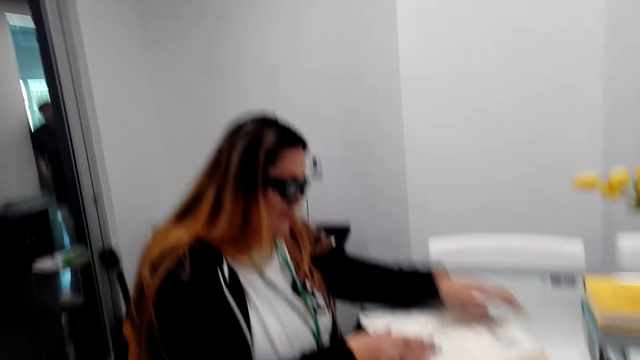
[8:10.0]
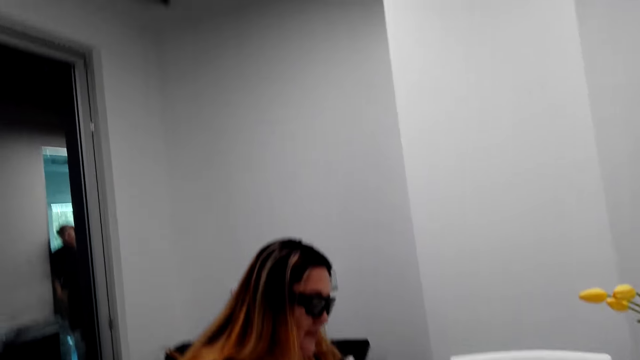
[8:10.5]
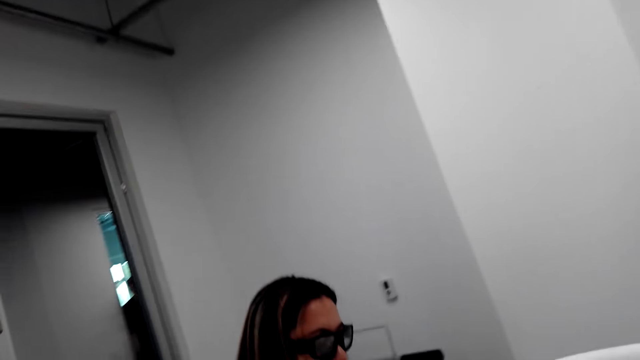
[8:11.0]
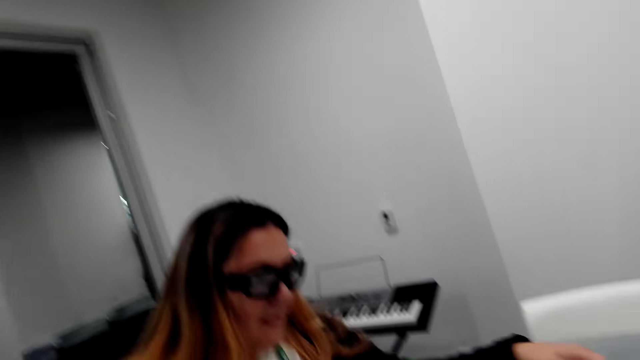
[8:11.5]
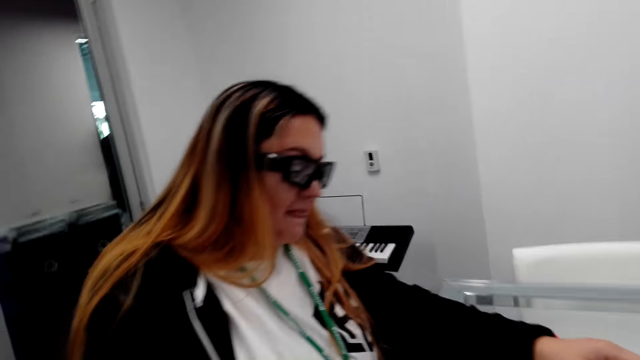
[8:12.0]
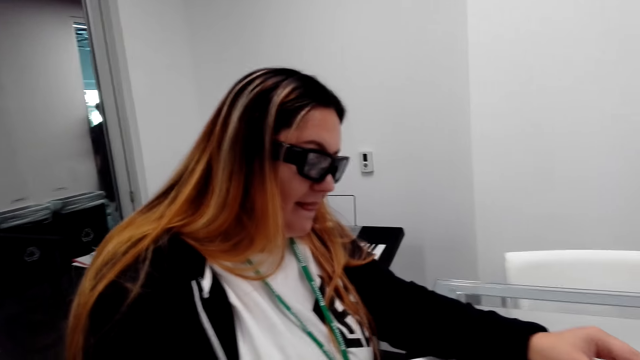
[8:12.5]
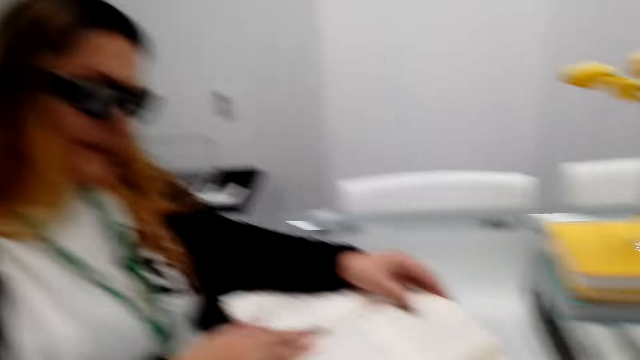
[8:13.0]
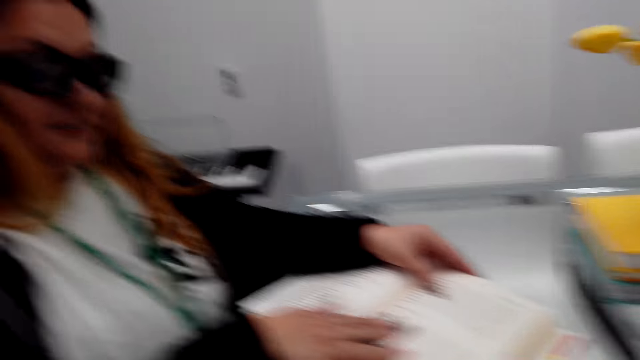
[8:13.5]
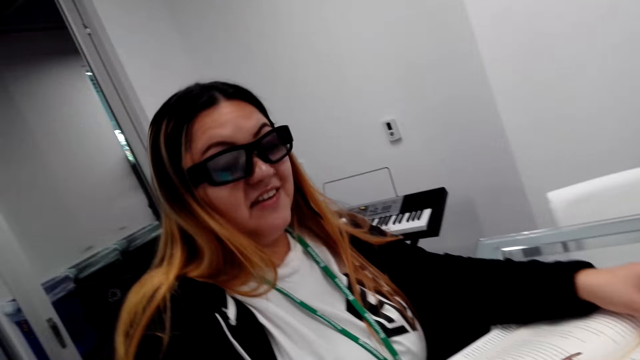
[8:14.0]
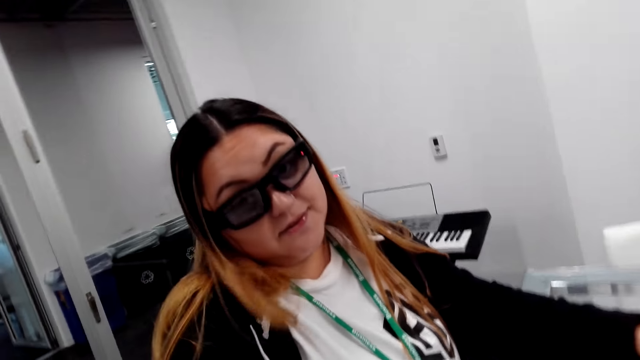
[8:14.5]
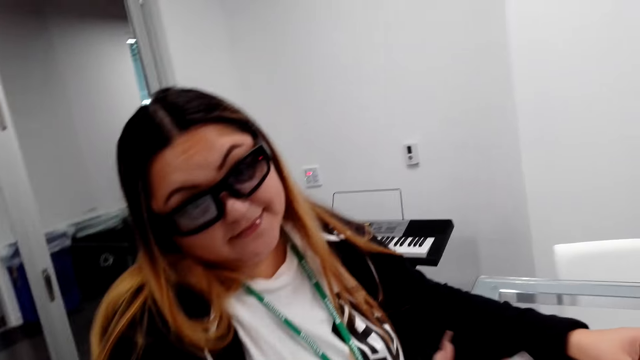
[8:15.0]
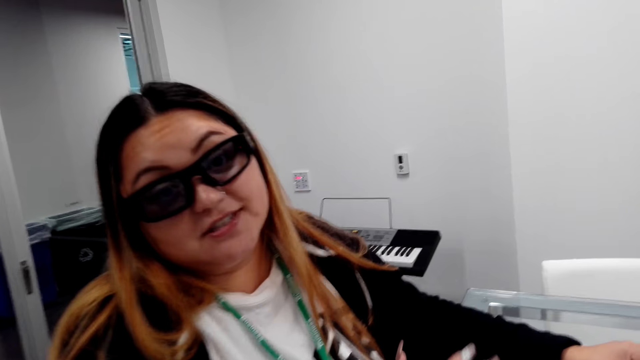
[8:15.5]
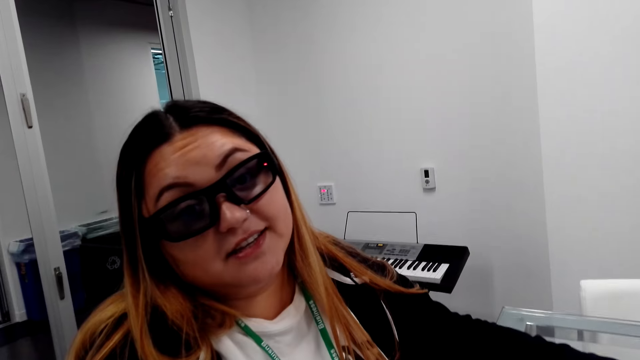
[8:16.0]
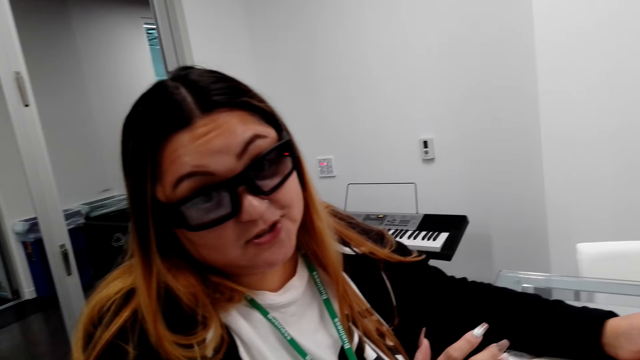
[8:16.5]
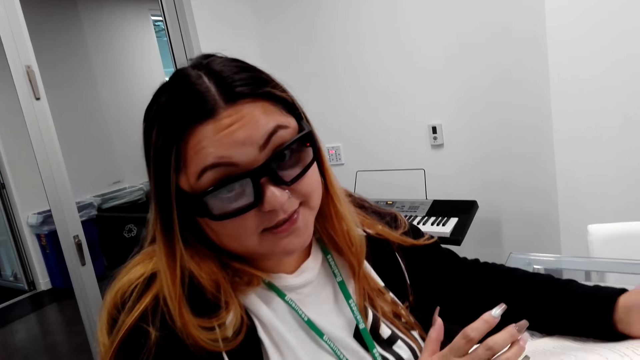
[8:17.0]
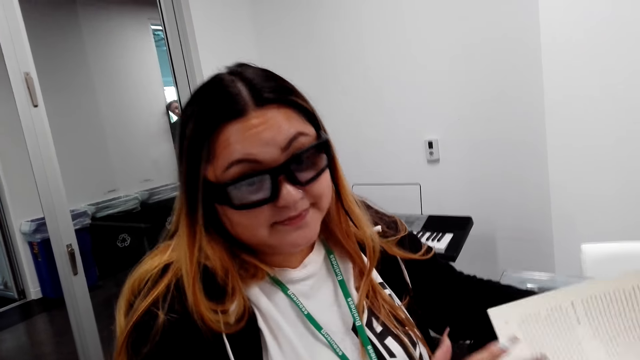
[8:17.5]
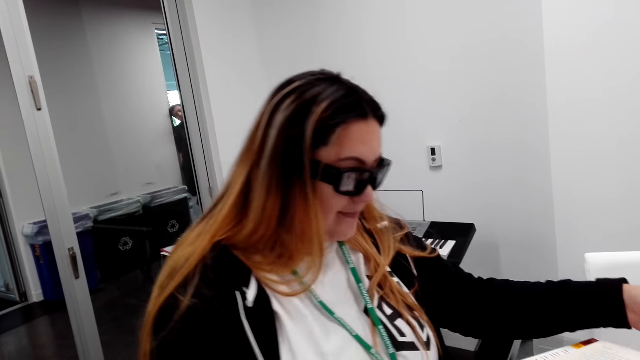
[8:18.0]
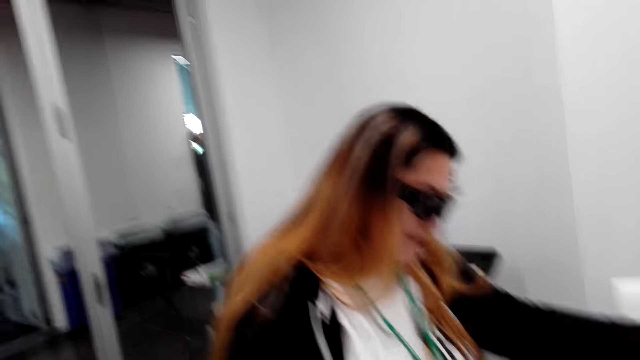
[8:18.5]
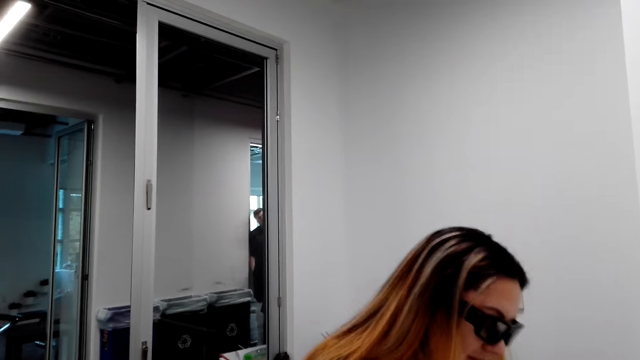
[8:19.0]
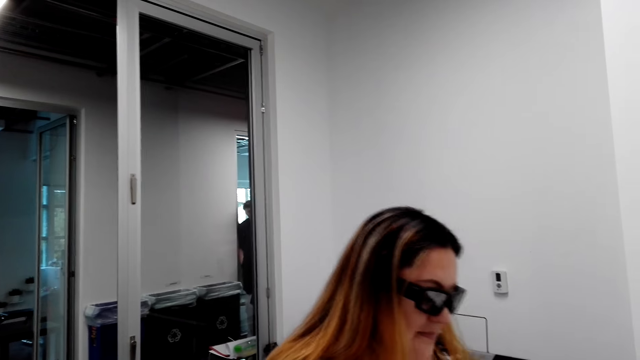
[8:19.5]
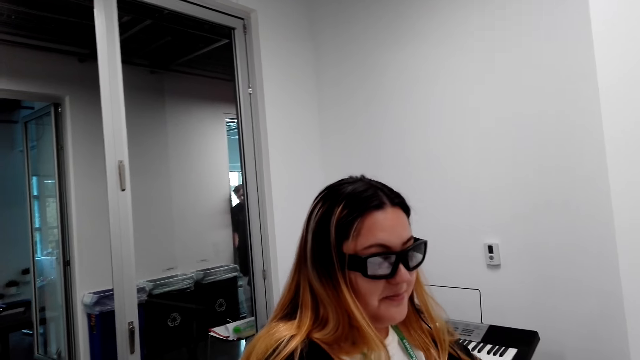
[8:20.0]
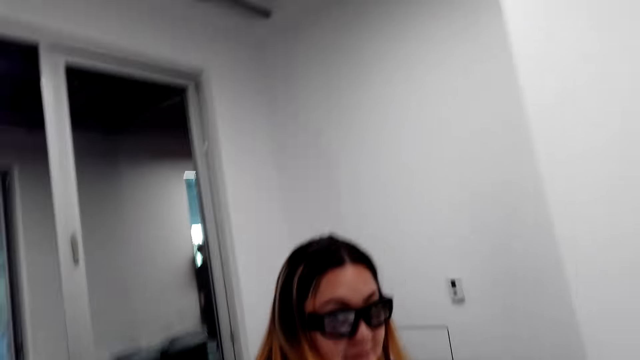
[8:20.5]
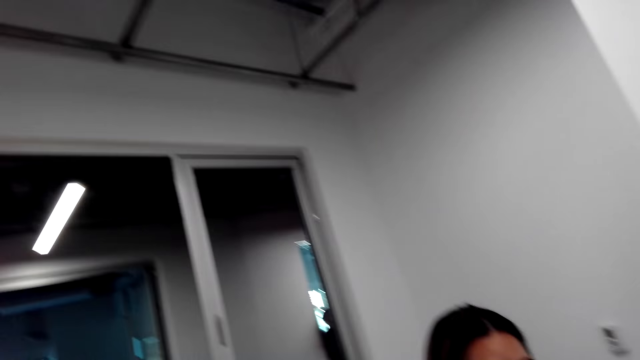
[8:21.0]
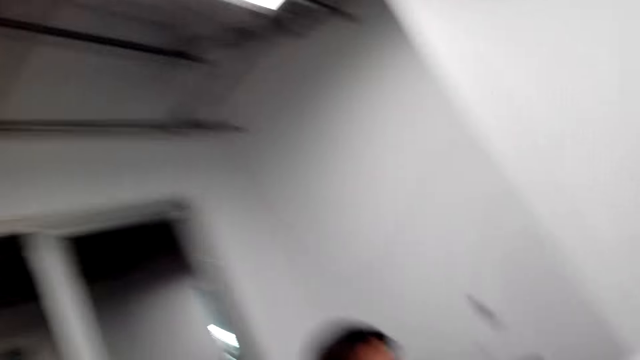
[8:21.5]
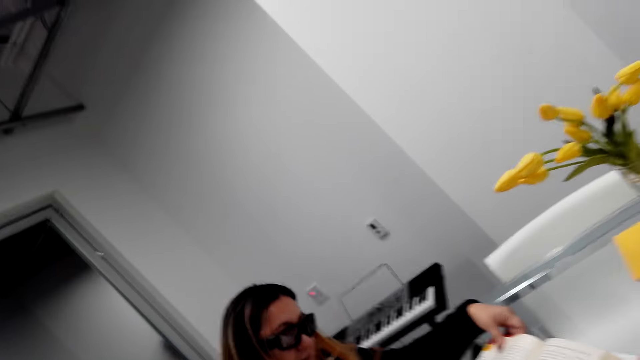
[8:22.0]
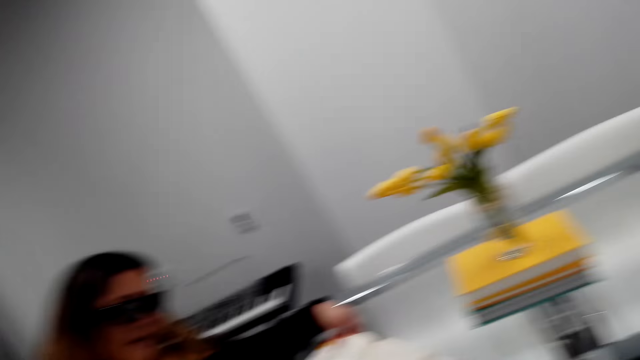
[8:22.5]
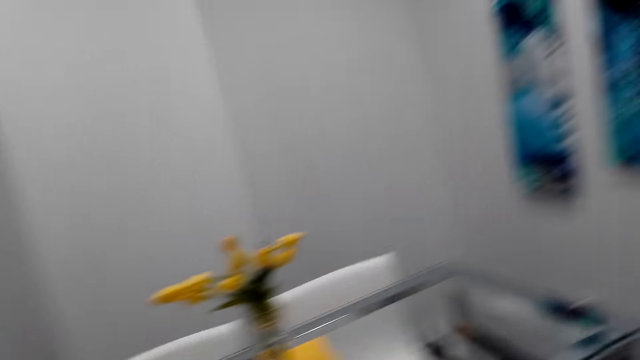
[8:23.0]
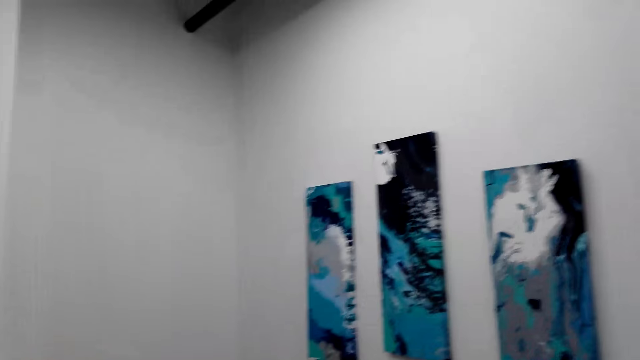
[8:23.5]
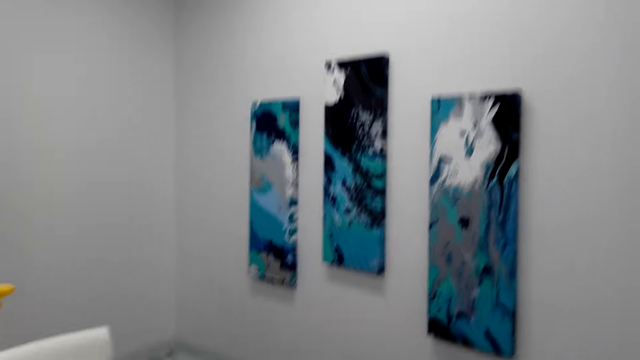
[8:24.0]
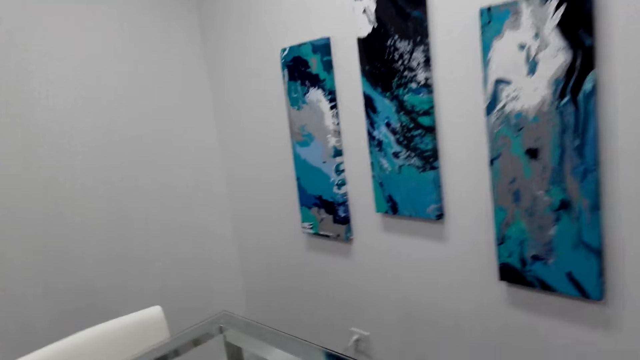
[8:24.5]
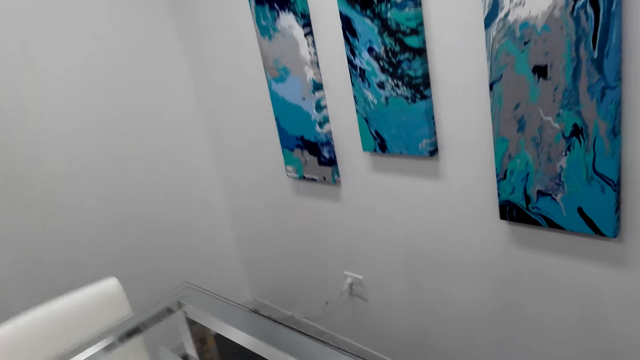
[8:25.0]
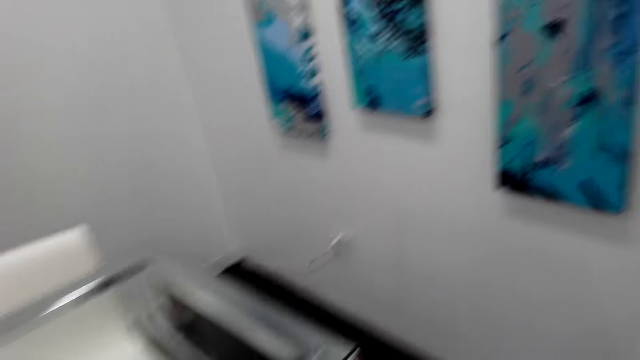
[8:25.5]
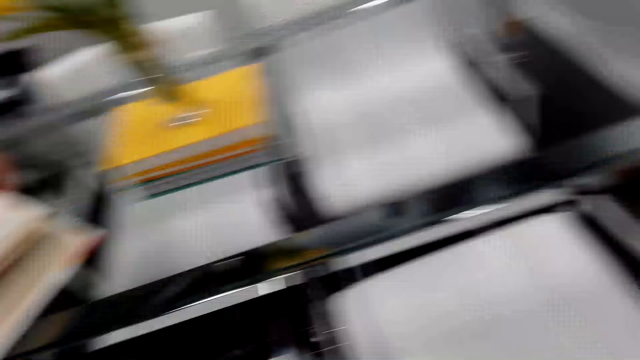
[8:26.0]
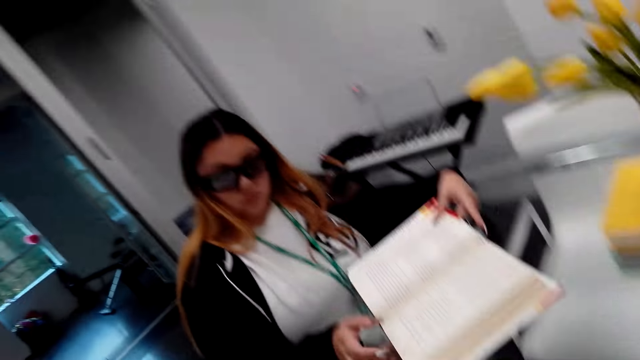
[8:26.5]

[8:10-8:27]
A woman talks to the camera wearer. The woman opens the book. The camera wearer walks in the house.

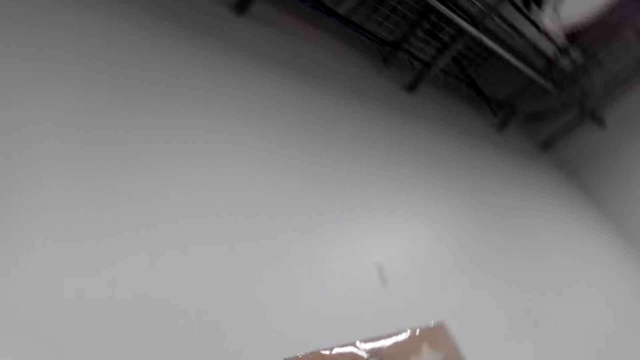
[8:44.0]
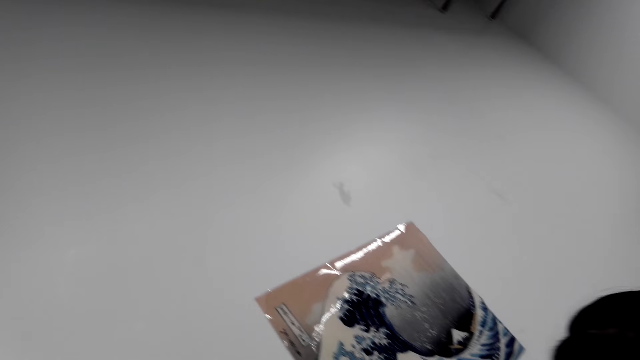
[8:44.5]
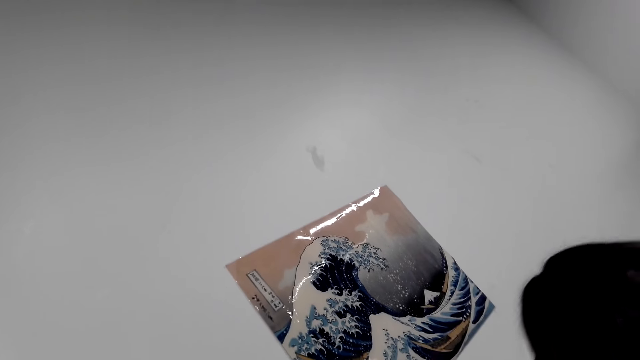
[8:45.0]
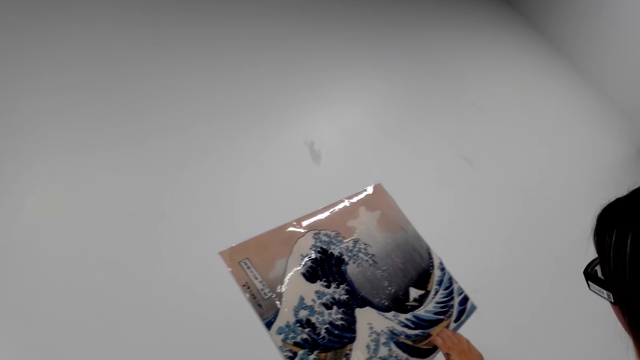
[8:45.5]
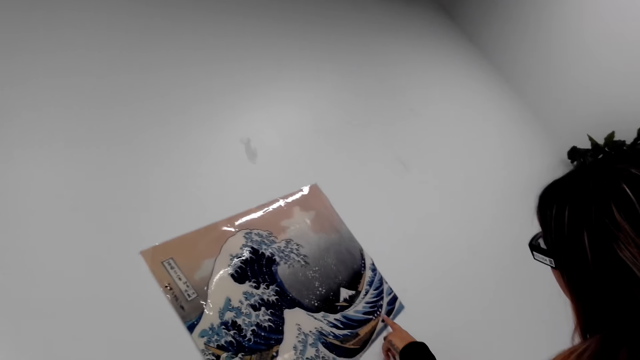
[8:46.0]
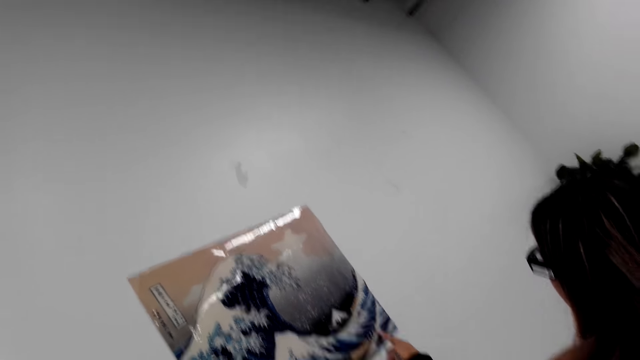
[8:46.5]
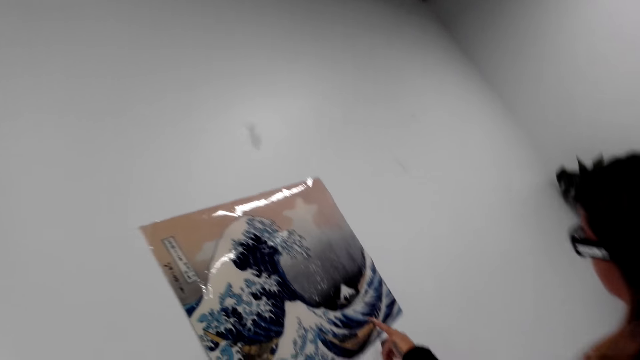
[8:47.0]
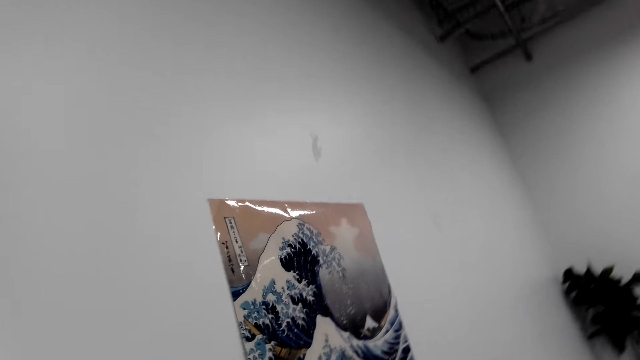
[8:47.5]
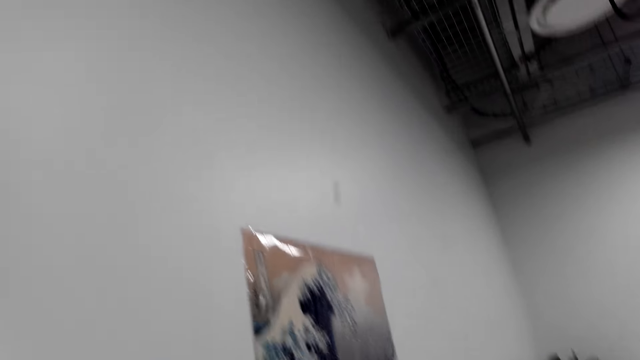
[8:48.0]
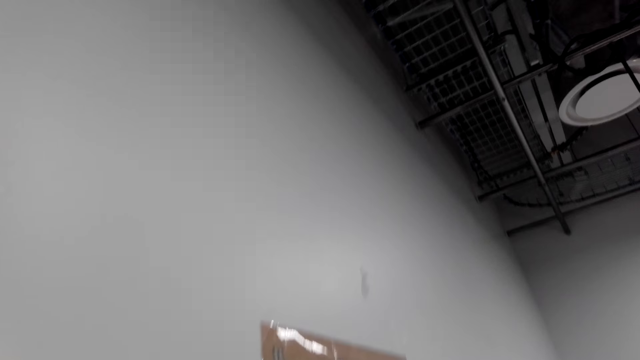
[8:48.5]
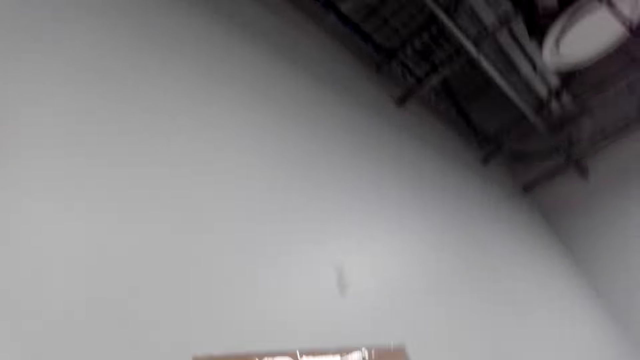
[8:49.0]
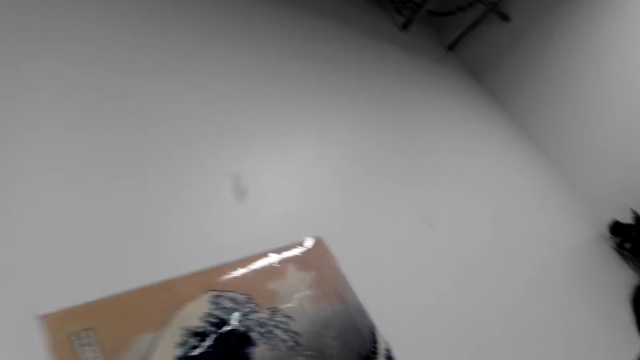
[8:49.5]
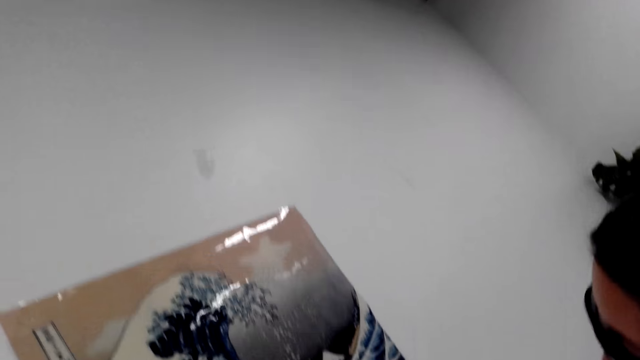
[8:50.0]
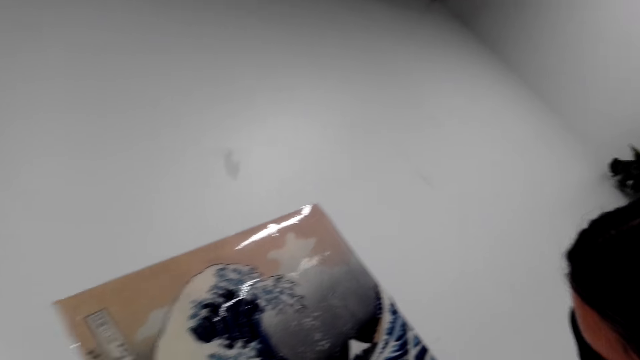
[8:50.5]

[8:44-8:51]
The camera wearer looks at a picture on the wall. A woman points at the picture.
